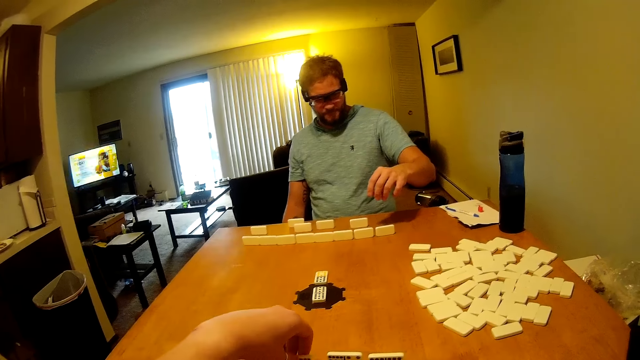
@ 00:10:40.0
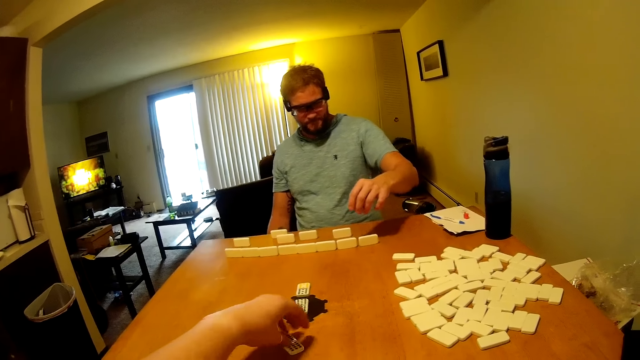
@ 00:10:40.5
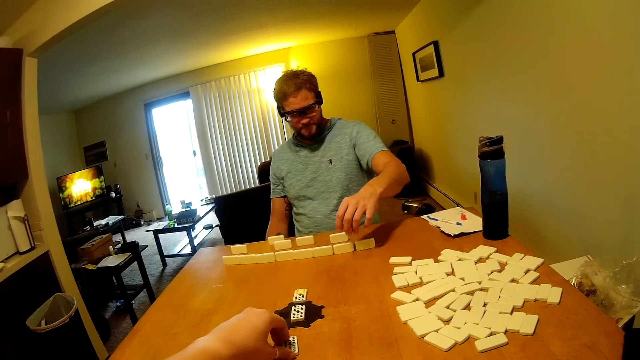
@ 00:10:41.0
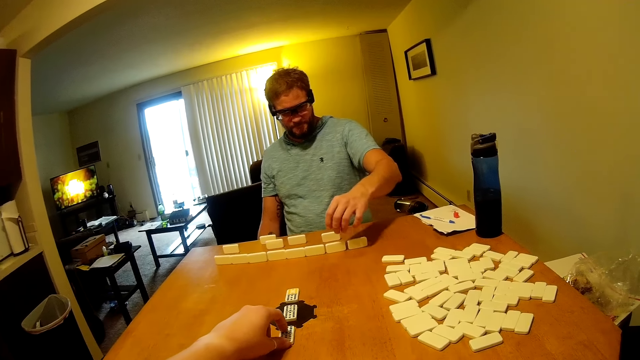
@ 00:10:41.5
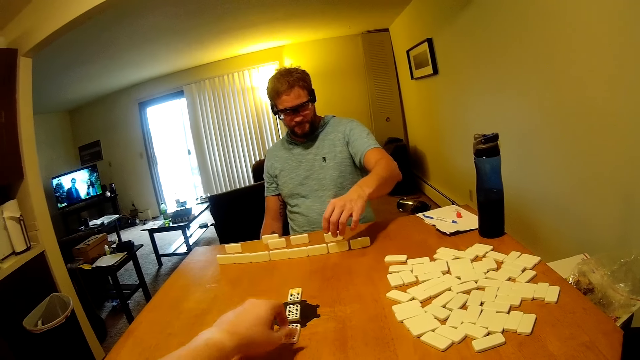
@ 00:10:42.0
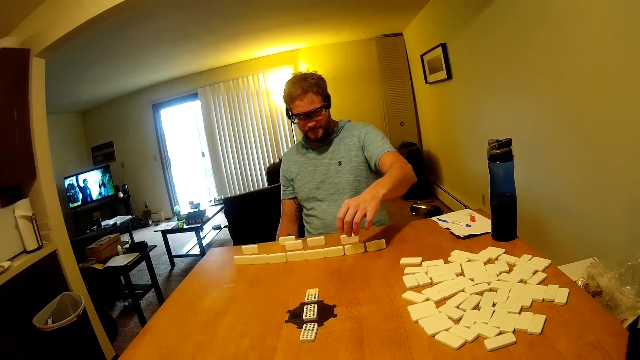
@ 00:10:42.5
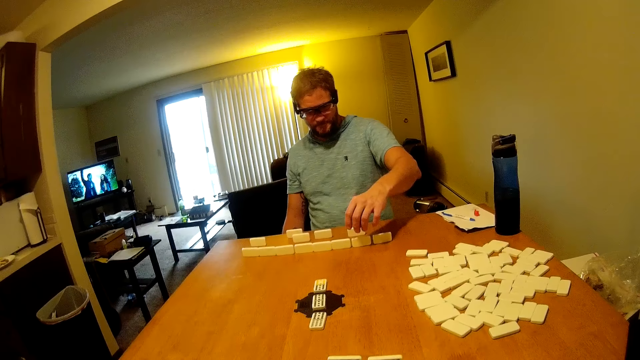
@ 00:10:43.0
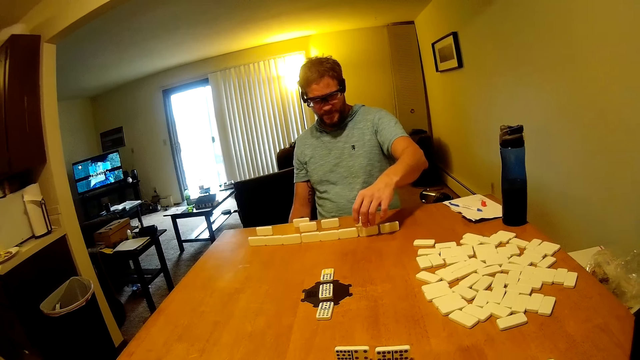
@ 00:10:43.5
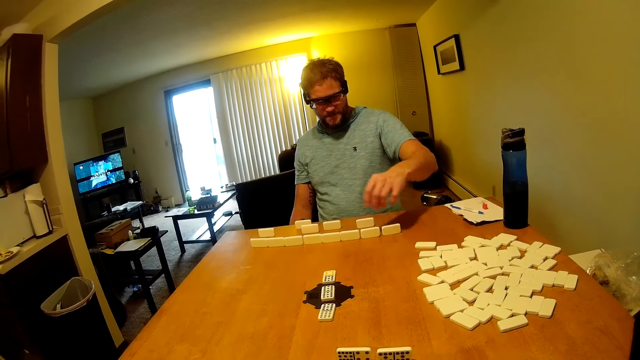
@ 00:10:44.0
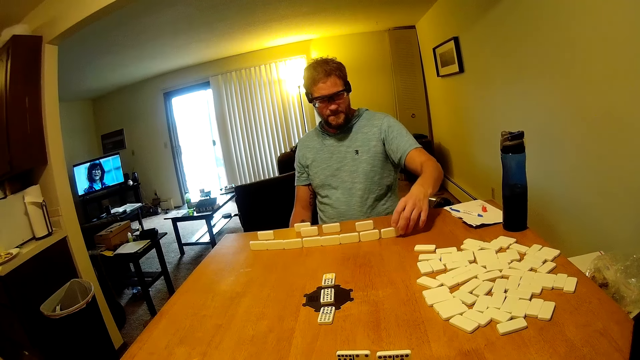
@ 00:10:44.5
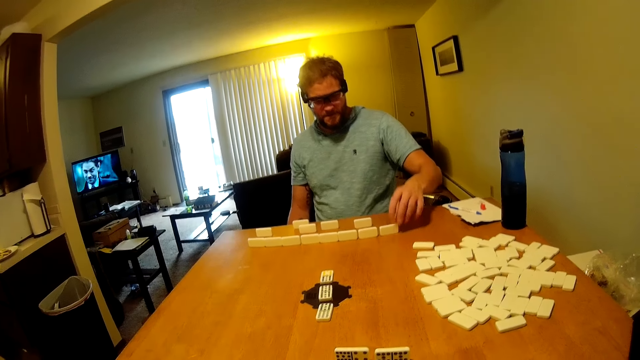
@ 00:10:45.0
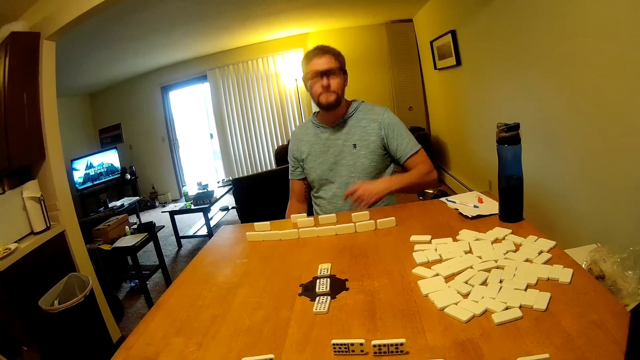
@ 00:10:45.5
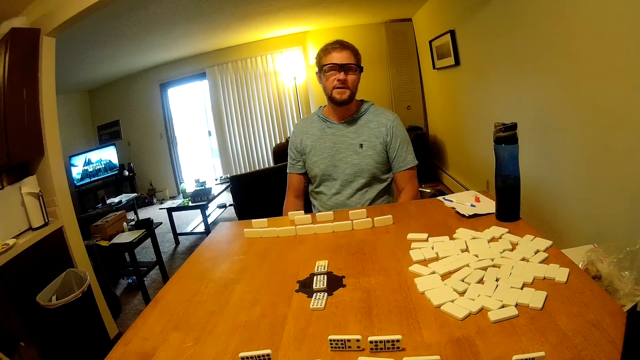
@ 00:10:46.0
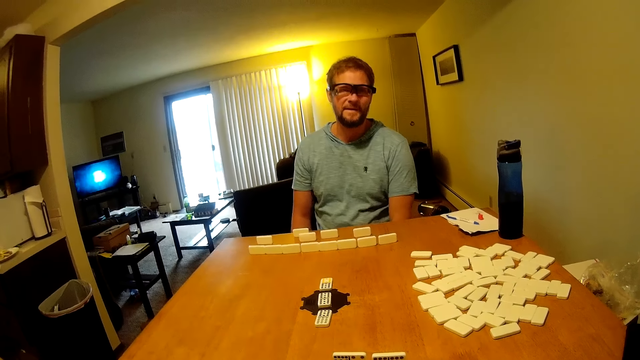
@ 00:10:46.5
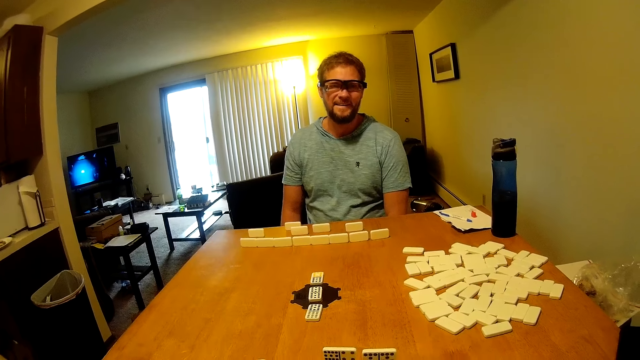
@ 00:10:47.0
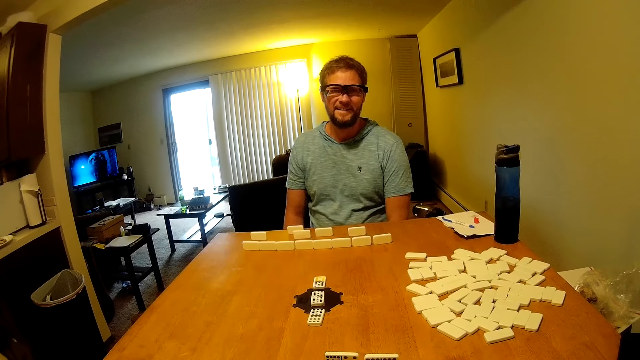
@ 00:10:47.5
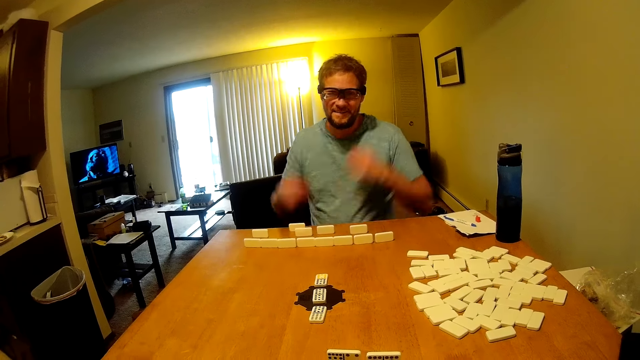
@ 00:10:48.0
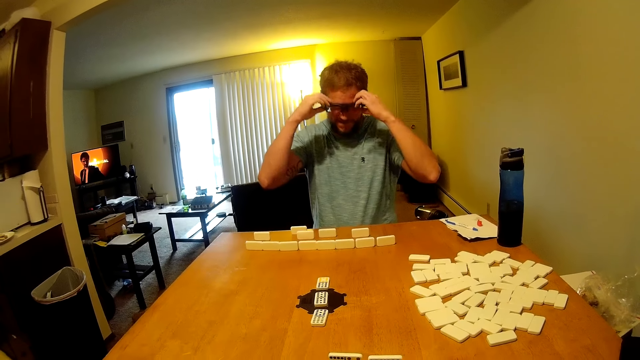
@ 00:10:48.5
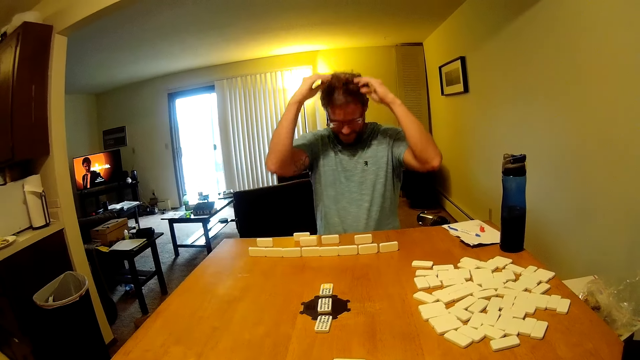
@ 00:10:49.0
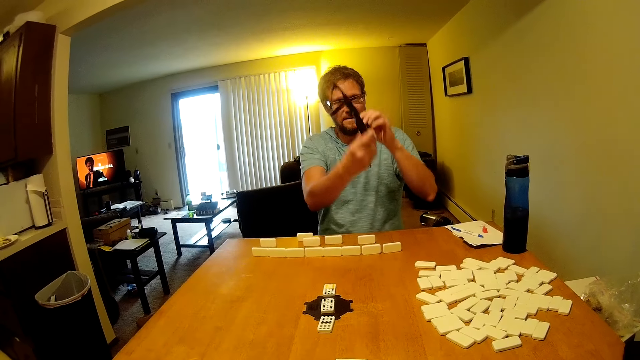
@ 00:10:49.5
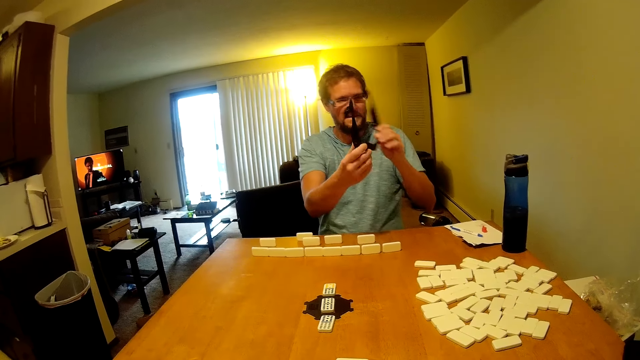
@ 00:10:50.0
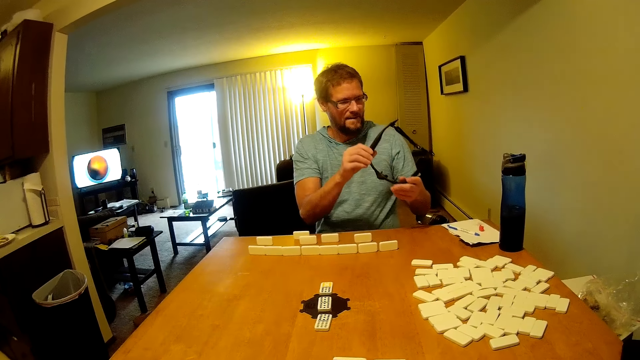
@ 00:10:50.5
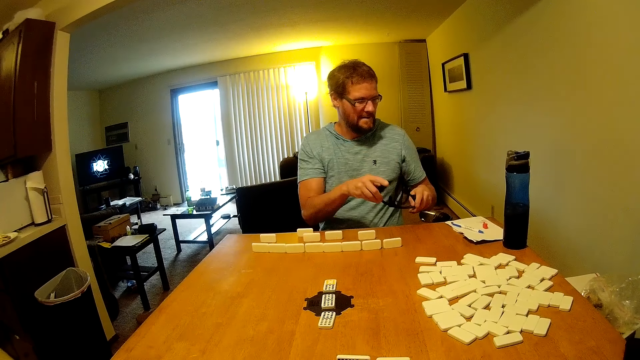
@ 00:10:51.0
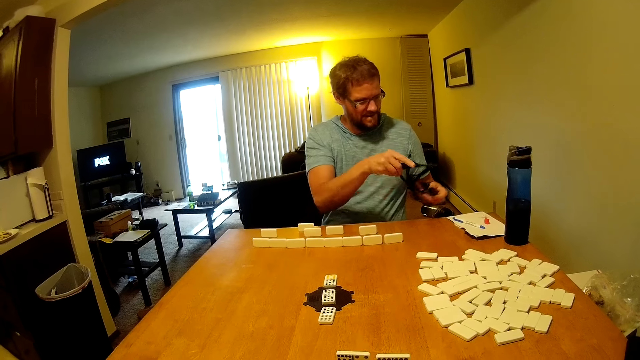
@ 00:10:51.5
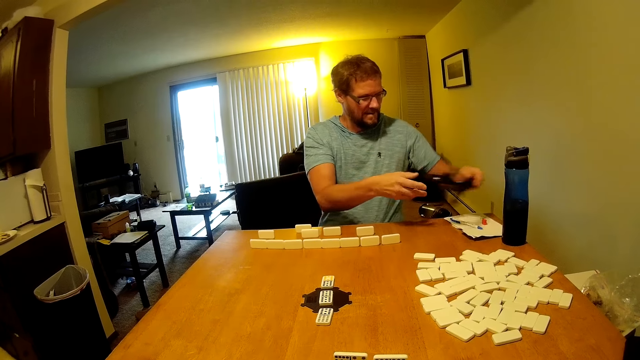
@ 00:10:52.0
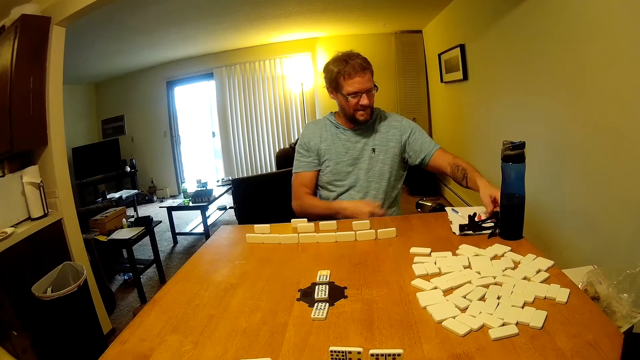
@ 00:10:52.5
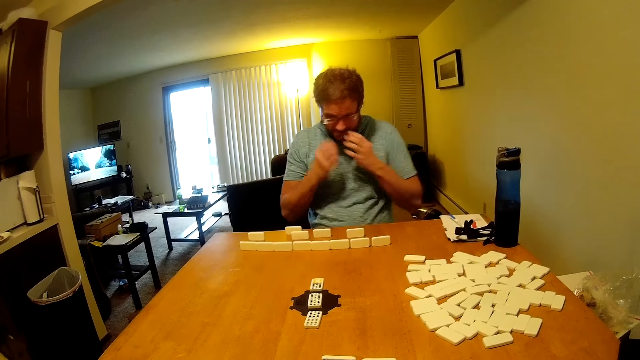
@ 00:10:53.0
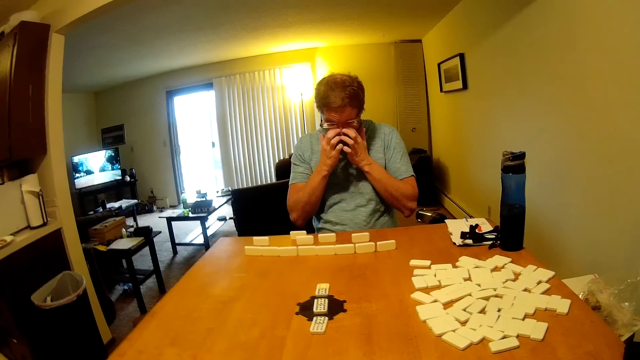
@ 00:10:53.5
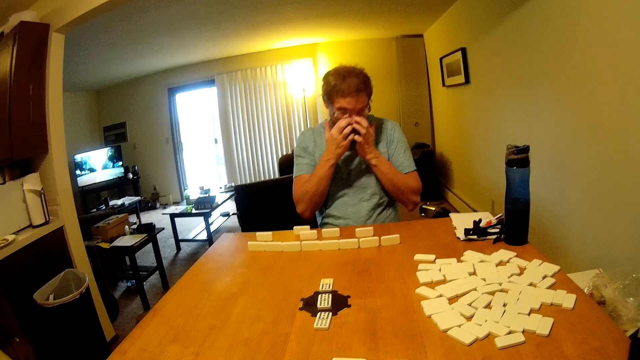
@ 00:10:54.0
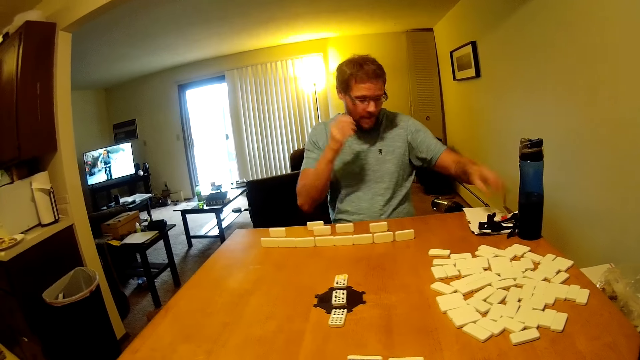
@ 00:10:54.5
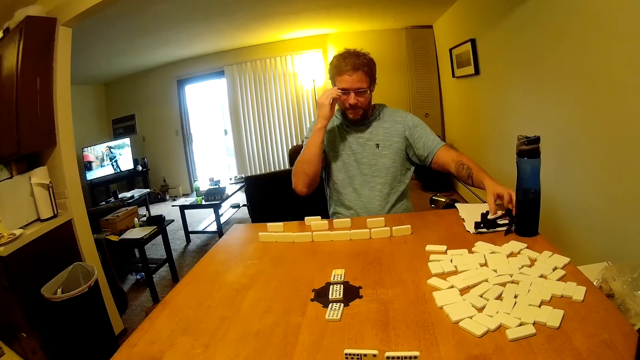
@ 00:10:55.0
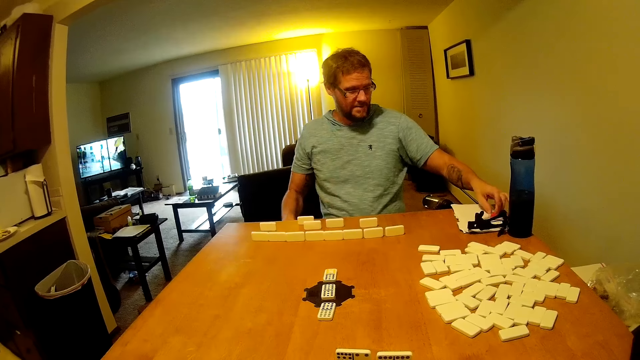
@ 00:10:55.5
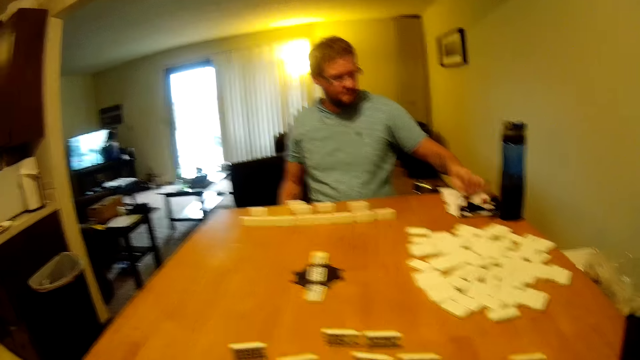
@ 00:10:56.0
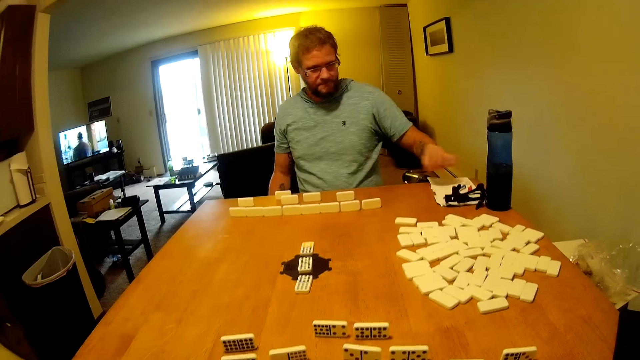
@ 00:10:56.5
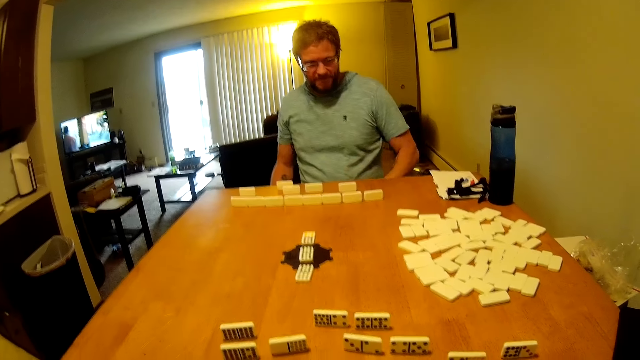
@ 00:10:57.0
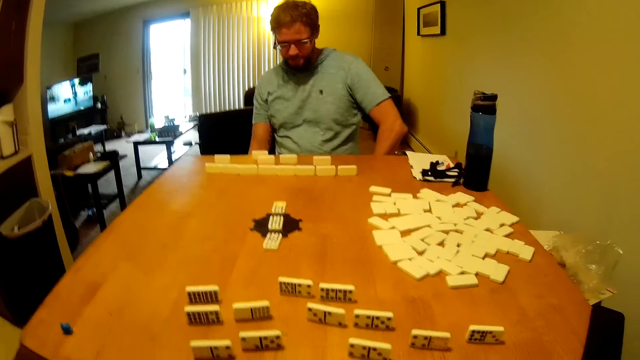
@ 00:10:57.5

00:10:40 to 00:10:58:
The camera wearer plays the domino. He moves a domino on the table. A man looks at the camera wearer. The man removes the camera or spectacle guard from the head, inspects the spectacle guard and folds the spectacle guard. The man puts the camera on the table. The camera wearer touches his eye. The man touches his face, places his left hand on the spectacle guard and adjusts his spectacles. The camera wearer touches his camera on the table.
